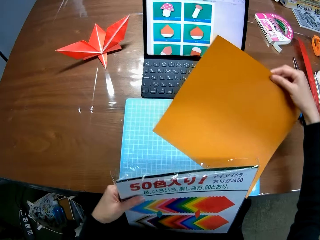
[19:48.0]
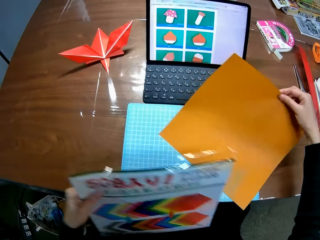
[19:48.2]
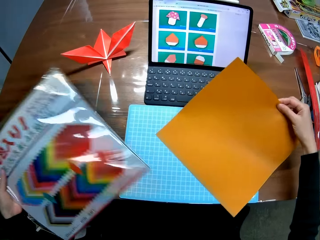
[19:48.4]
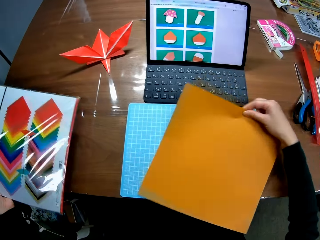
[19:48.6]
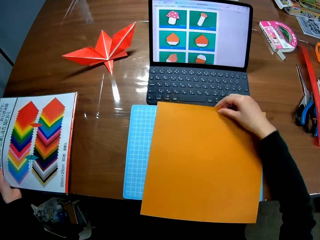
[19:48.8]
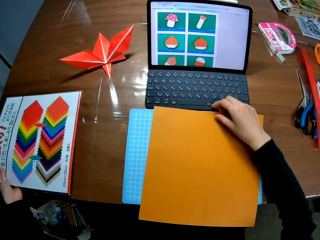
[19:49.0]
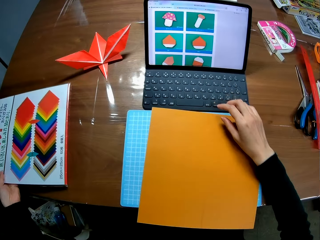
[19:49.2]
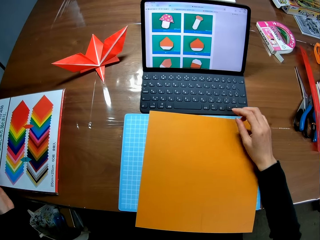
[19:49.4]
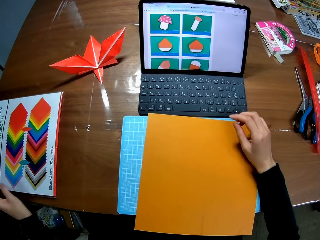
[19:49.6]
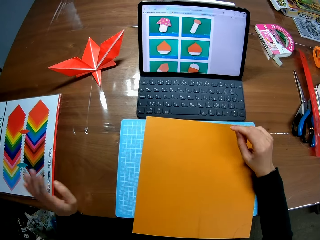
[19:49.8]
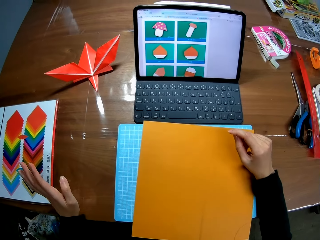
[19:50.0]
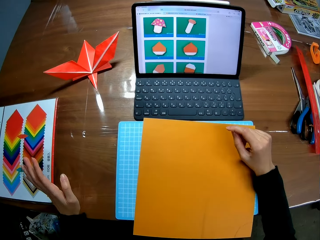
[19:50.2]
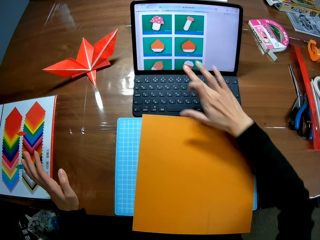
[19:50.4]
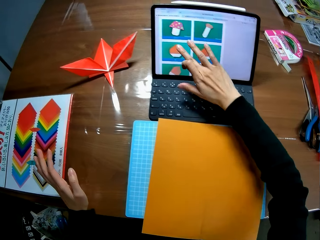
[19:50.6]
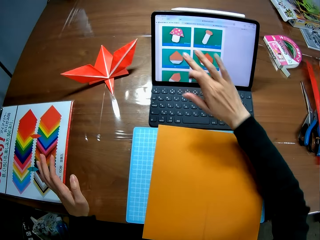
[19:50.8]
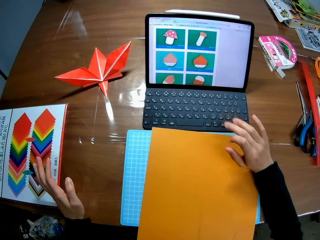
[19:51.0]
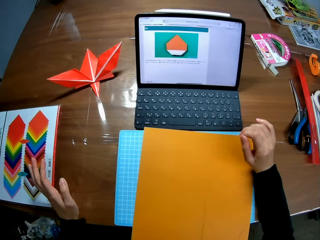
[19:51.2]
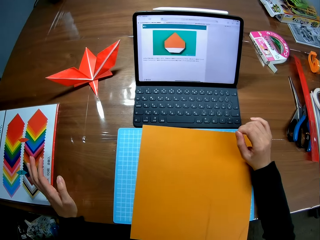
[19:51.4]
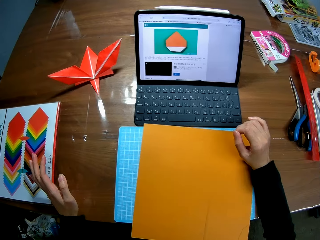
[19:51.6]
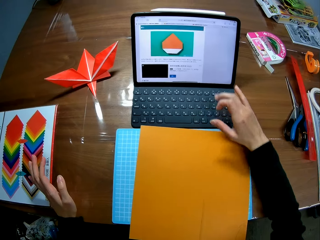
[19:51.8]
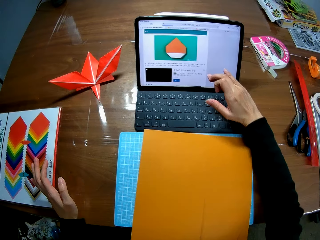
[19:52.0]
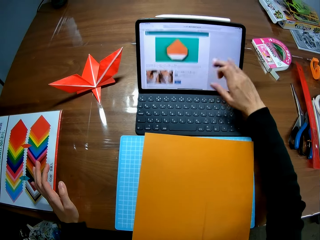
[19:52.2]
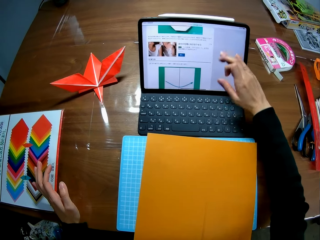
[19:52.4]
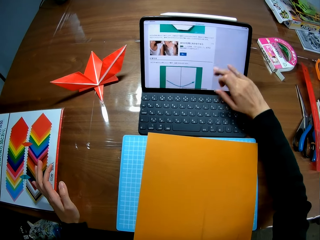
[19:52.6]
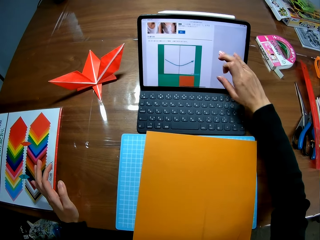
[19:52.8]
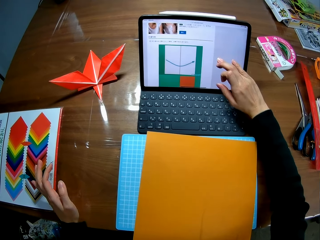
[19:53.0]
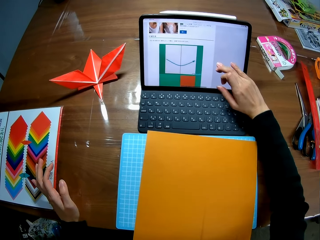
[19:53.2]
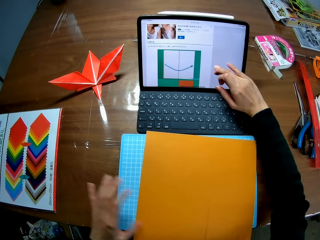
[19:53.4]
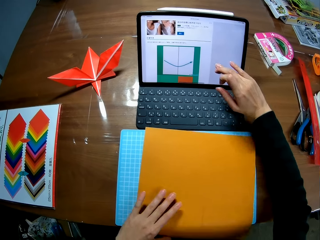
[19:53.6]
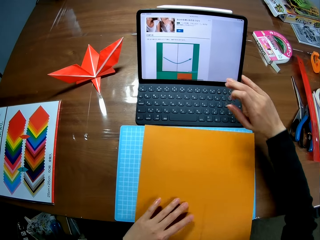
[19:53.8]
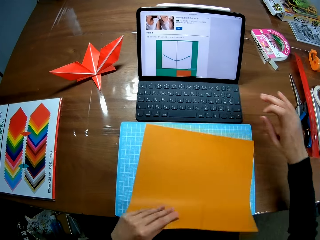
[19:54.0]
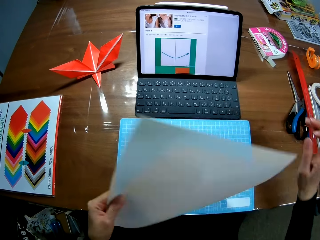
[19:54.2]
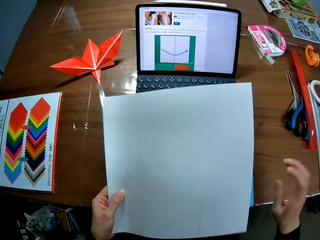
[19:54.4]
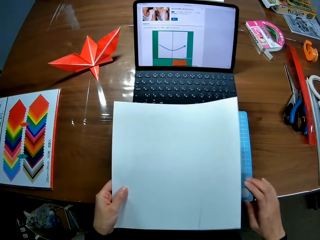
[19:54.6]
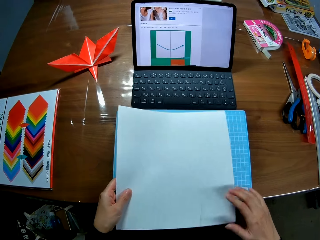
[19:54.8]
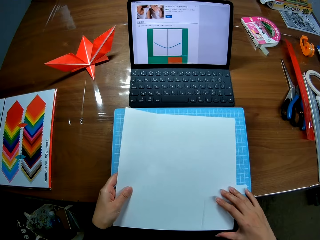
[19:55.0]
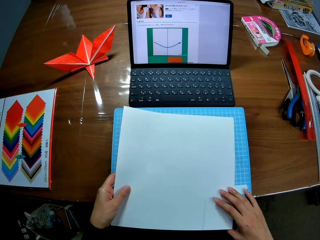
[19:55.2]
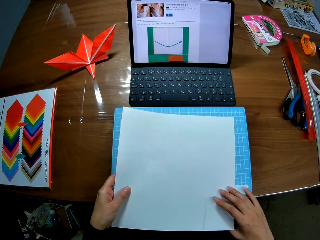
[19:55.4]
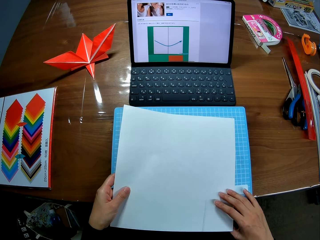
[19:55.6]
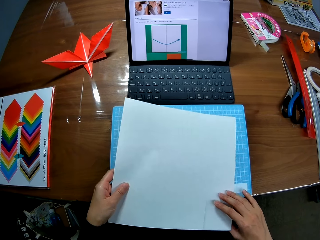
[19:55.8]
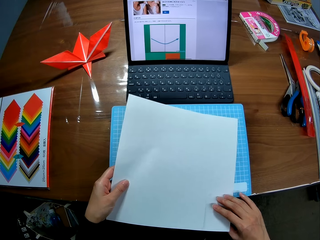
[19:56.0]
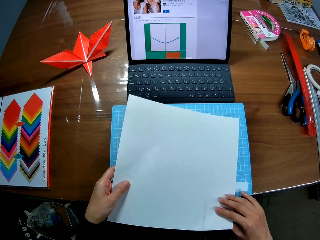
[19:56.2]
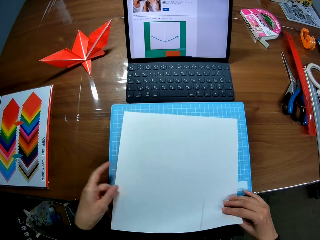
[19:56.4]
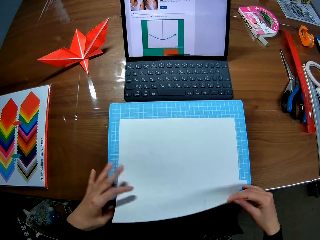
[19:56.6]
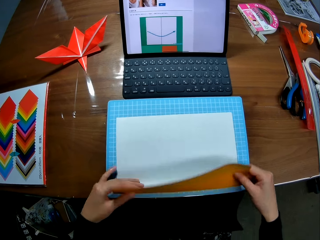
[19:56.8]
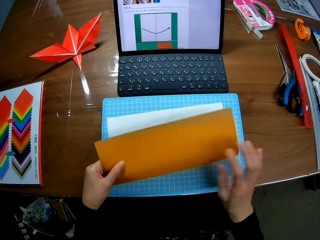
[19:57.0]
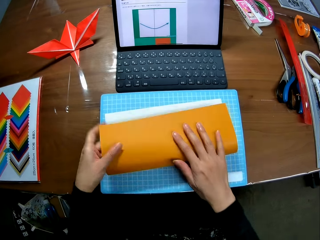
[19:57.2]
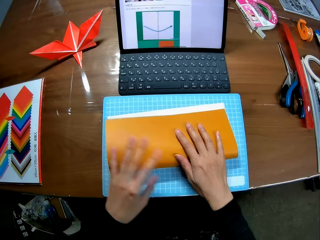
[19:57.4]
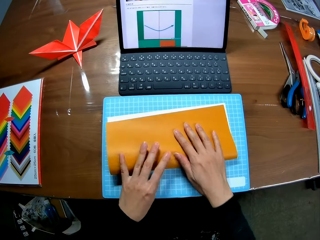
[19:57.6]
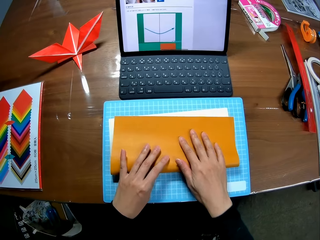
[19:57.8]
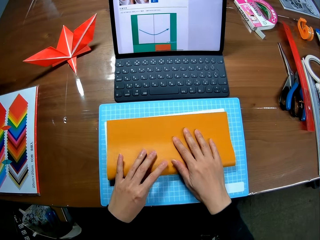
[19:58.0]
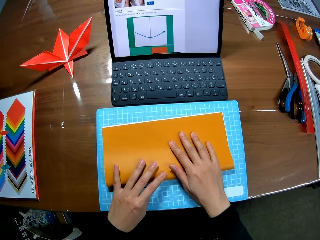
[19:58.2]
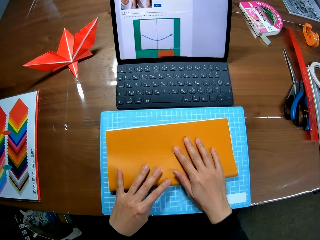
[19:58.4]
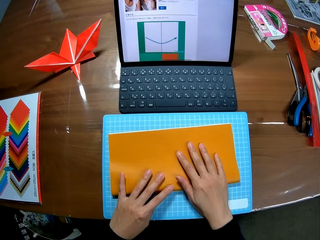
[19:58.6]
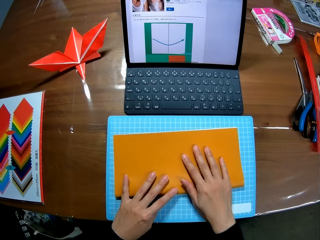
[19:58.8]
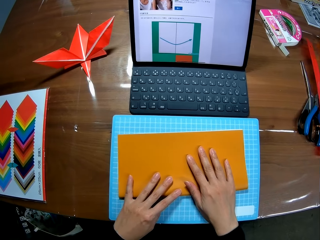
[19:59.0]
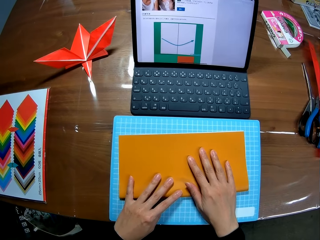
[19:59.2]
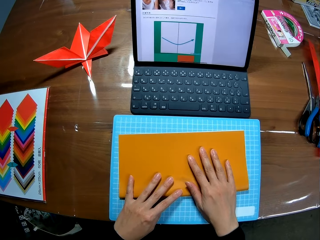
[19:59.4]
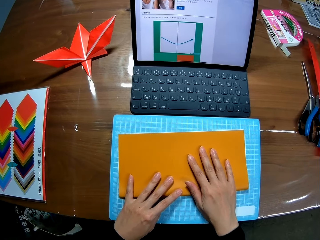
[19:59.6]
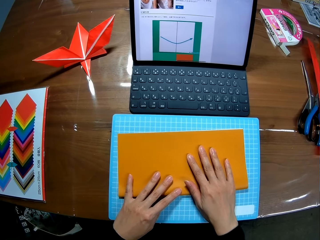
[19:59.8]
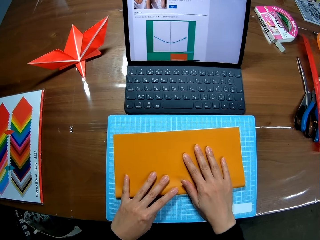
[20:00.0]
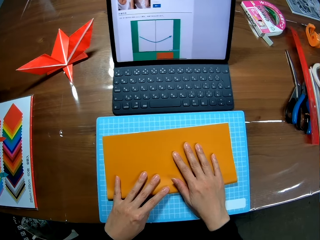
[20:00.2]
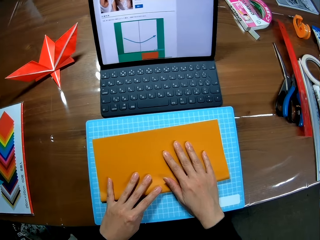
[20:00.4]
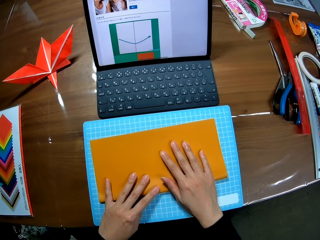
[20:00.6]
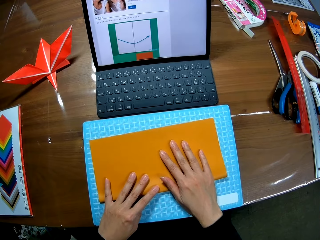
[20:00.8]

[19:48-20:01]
The camera wearer puts the envelope on the desk. She taps the screen of the laptop. She scrolls up the screen of the laptop with her right hand. She flips the paper piece. She folds the paper piece.

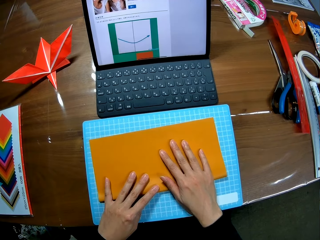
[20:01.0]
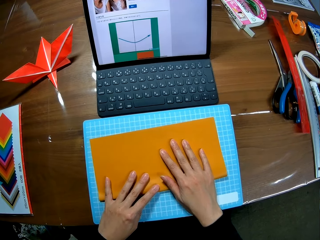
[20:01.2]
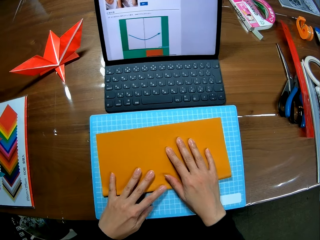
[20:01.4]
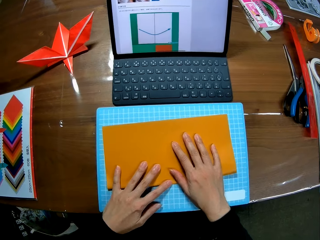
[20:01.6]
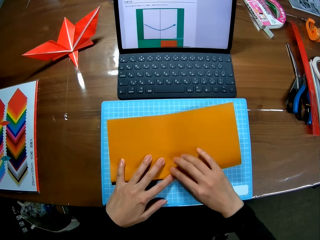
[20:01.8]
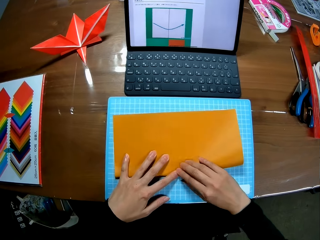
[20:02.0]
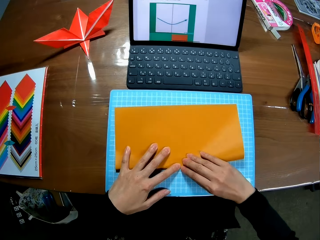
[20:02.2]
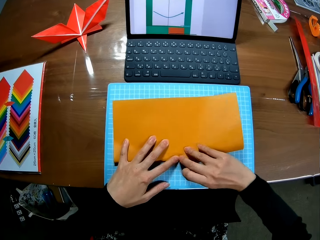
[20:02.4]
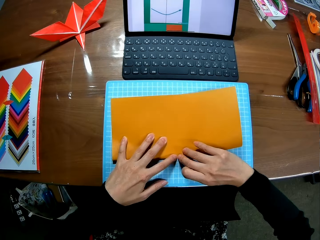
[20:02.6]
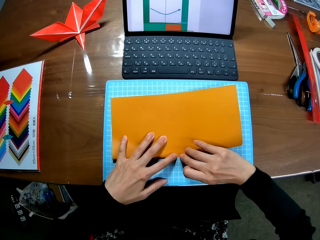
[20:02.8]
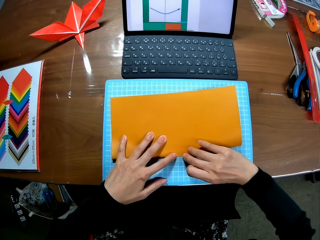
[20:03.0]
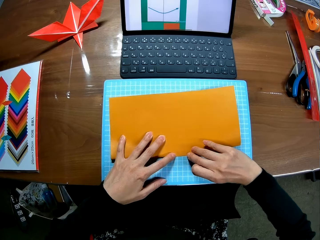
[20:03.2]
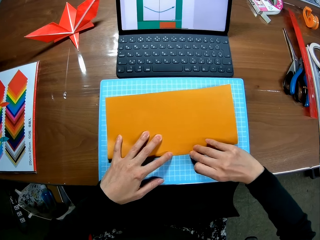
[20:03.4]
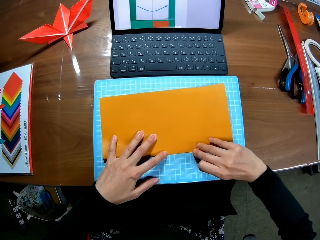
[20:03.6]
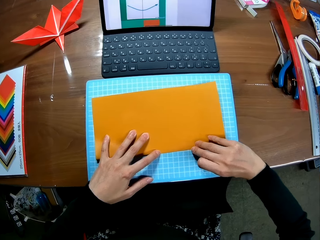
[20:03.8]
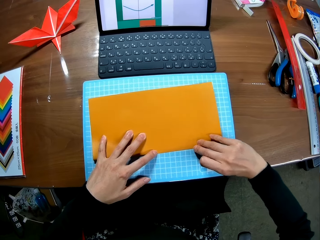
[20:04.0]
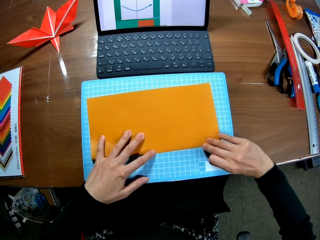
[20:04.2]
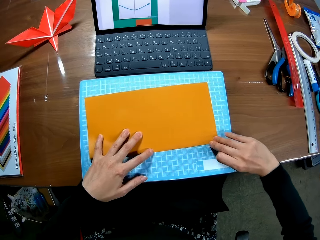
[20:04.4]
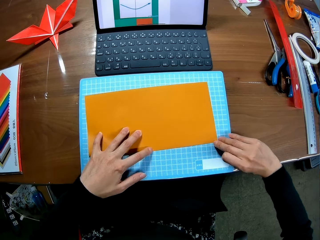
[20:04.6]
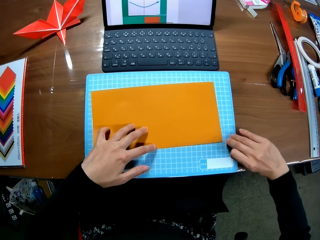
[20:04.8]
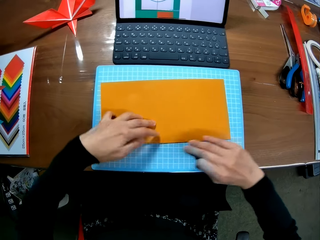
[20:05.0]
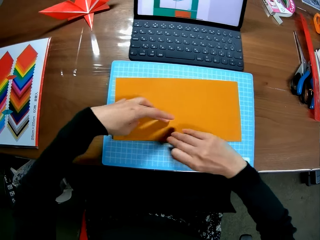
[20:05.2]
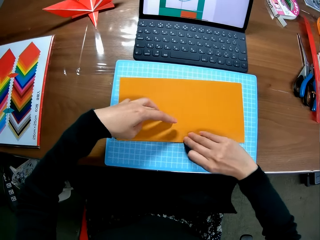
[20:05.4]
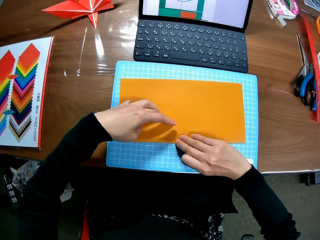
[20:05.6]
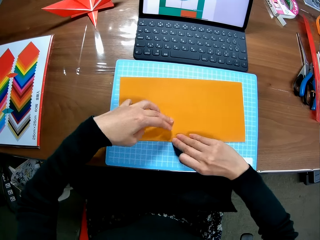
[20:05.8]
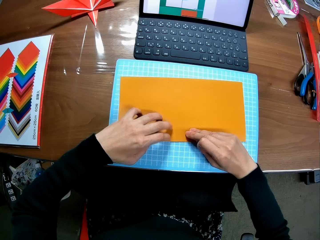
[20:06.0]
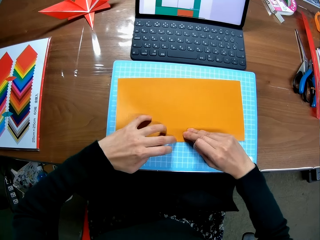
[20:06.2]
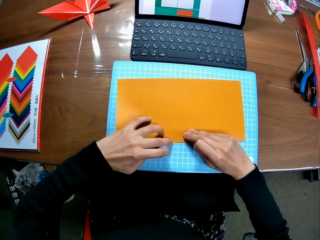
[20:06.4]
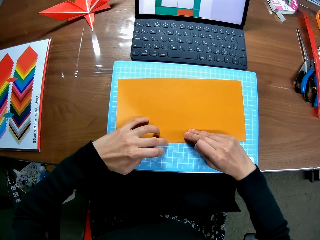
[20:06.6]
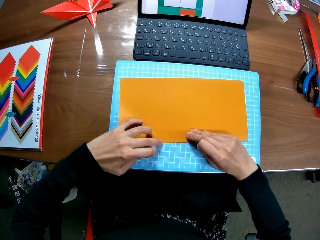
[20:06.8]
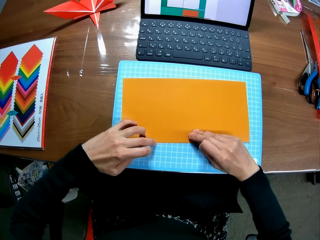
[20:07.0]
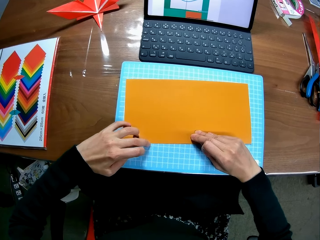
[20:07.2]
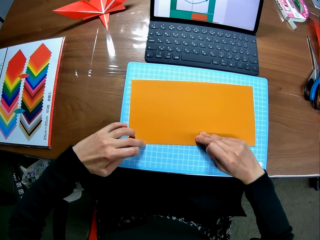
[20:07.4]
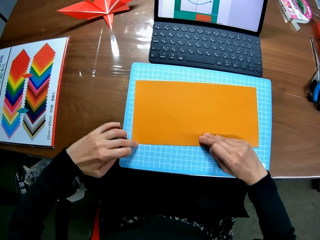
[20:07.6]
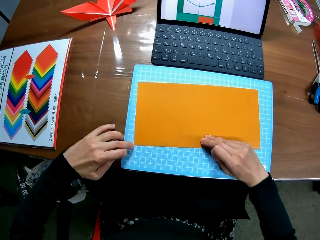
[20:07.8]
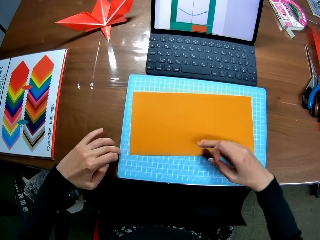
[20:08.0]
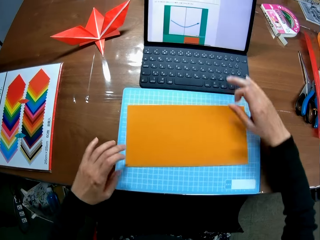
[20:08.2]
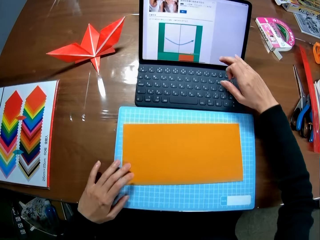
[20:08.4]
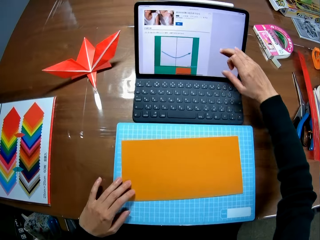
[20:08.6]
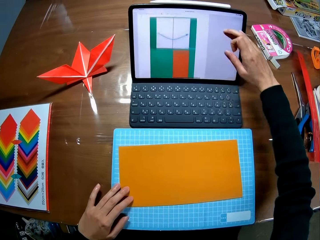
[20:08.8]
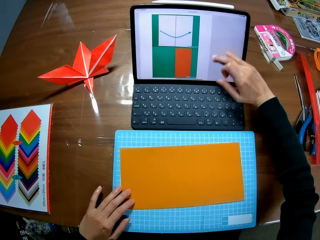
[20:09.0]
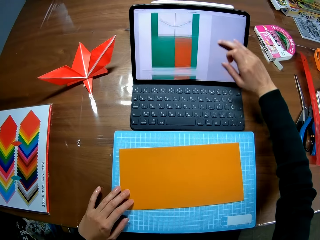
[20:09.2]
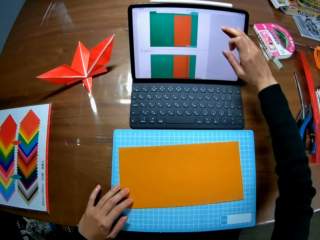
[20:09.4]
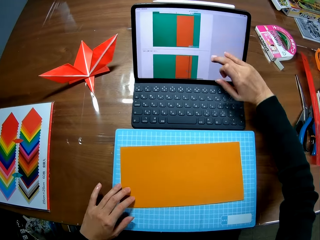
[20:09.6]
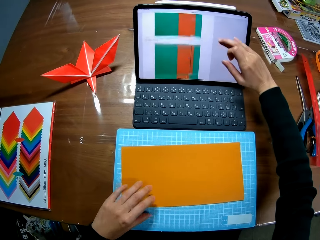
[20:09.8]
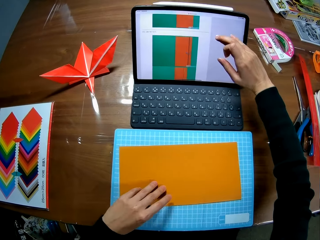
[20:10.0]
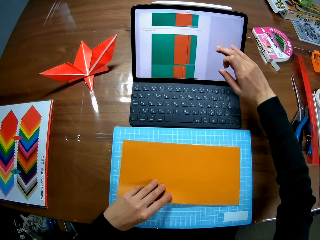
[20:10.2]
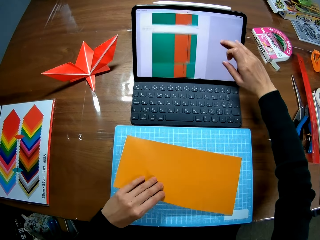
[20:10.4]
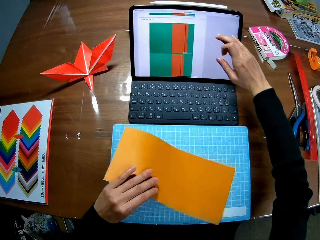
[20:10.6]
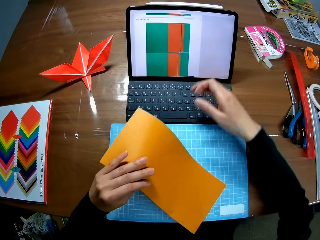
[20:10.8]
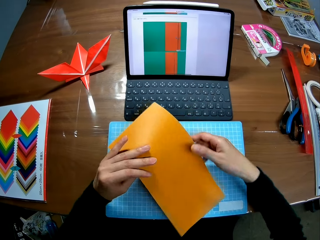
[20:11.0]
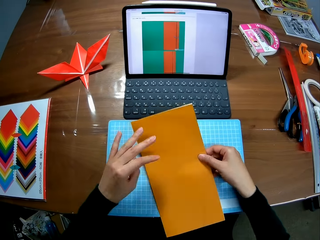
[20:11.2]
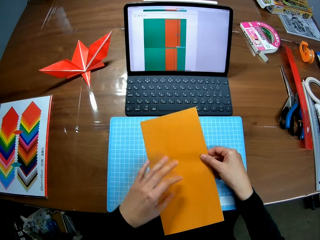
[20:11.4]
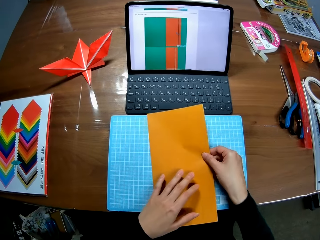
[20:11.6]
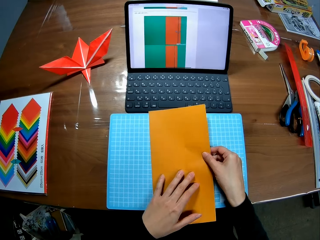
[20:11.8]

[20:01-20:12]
The camera wearer makes a crease on the paper. She straightens the edges of the paper piece, scrolls up the screen of the laptop with her right hand, and turns the paper.
